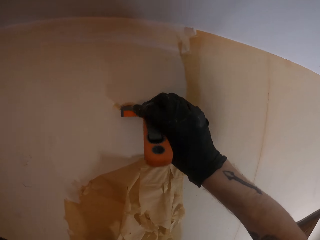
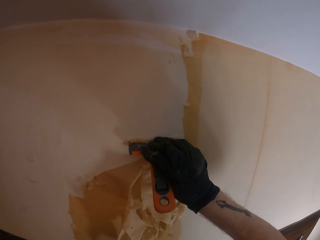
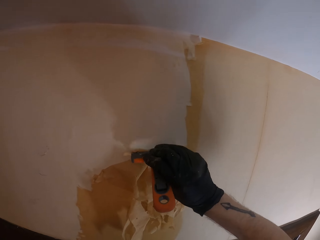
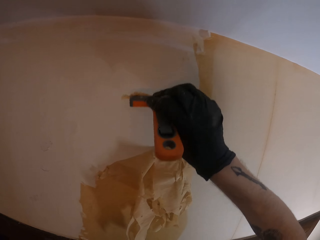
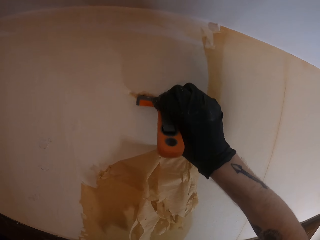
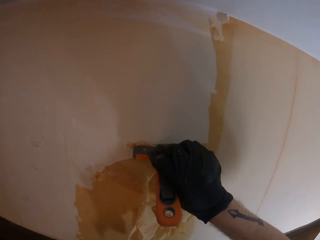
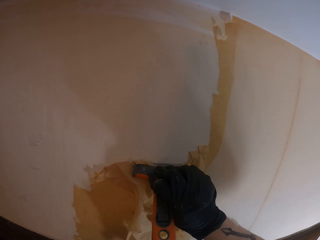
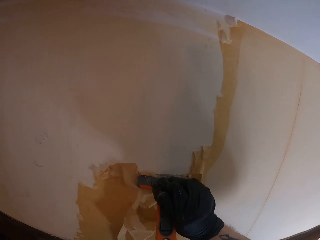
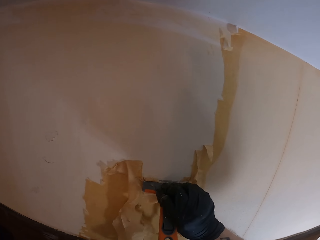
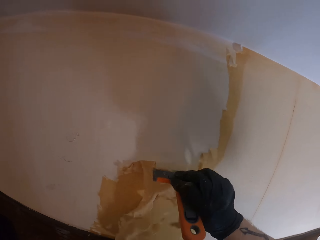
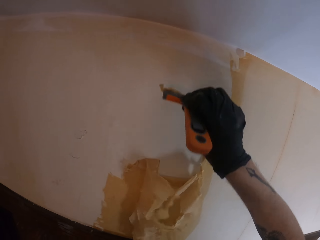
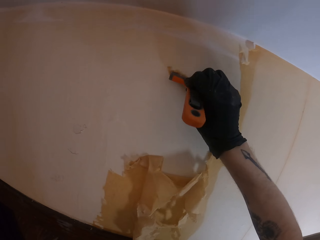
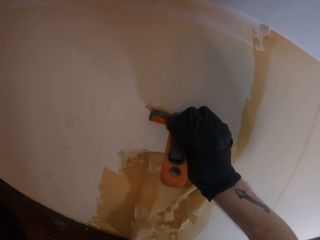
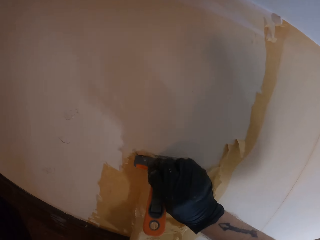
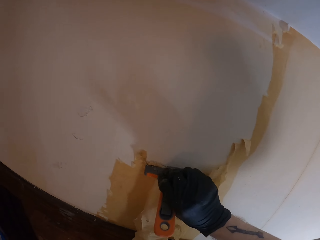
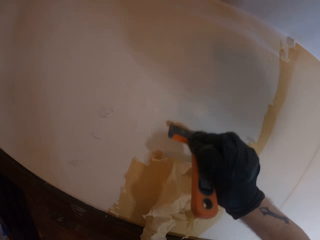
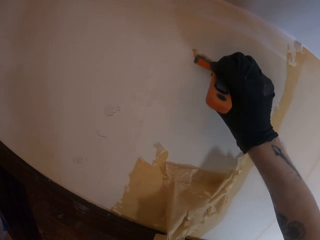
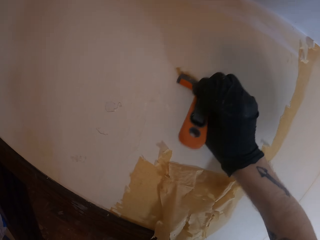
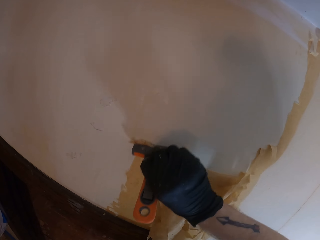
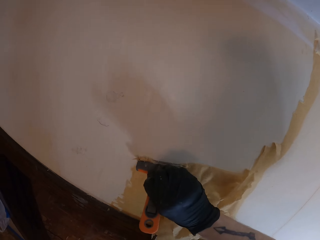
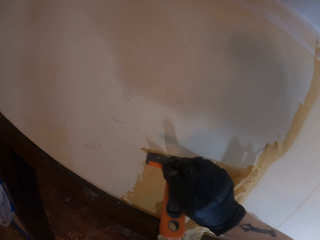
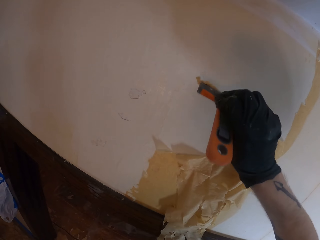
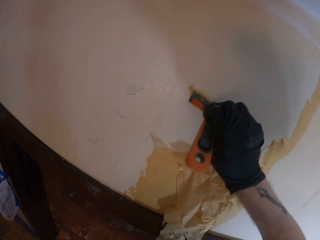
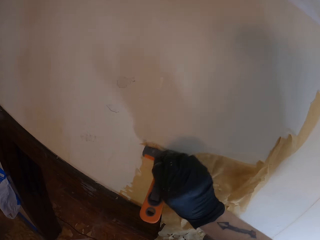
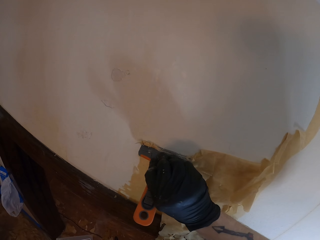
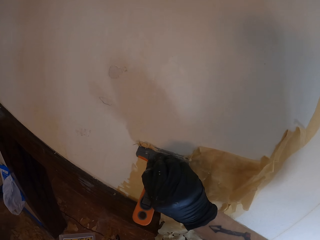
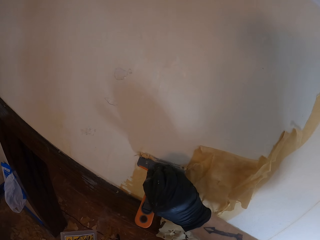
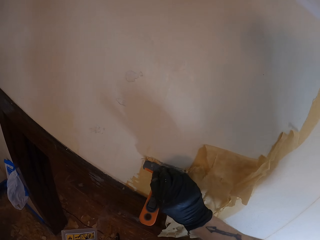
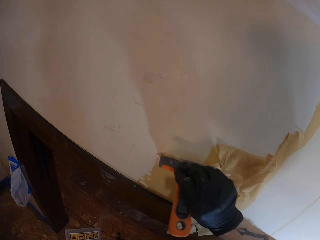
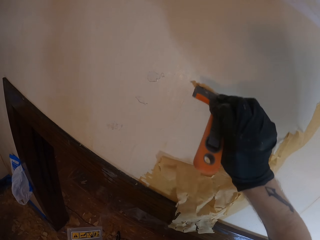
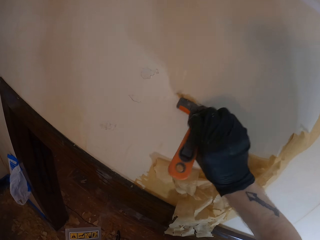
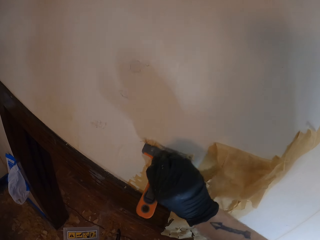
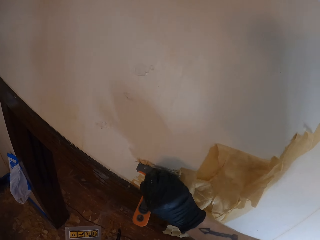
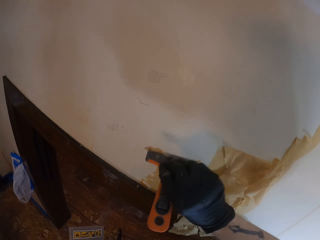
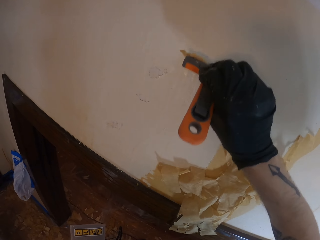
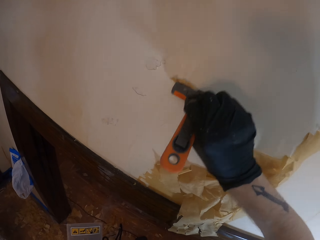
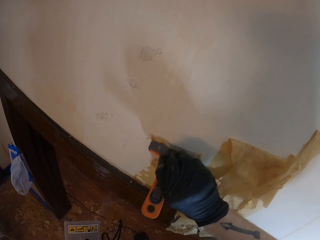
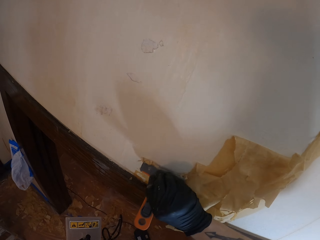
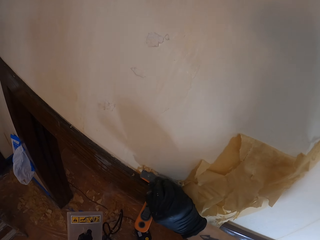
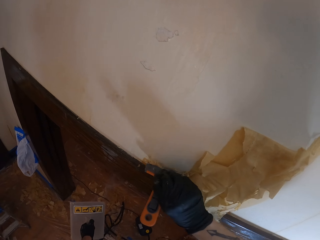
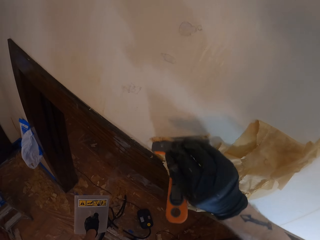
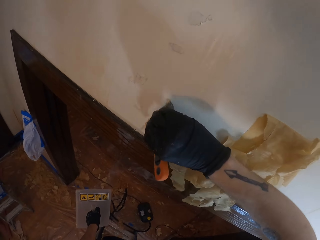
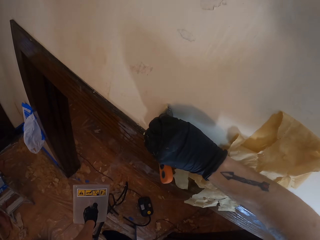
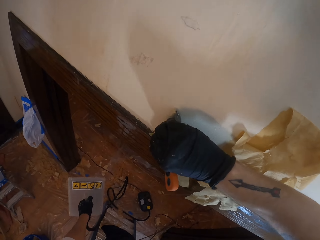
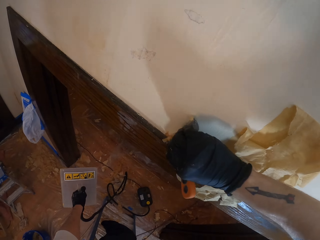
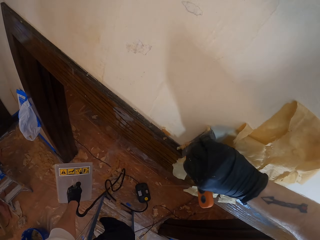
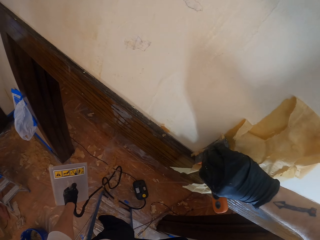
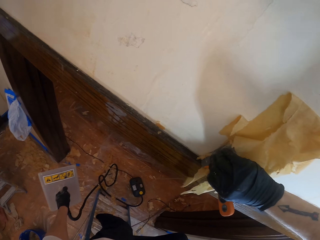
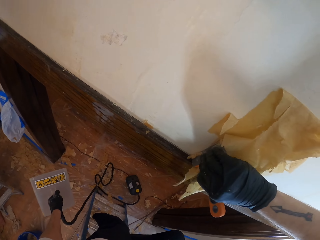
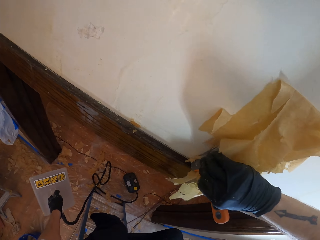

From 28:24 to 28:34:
The camera wearer removes wallpaper with a wall scraper.

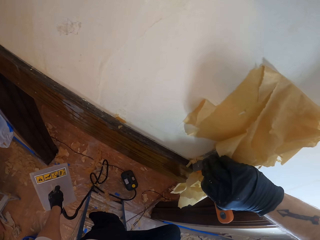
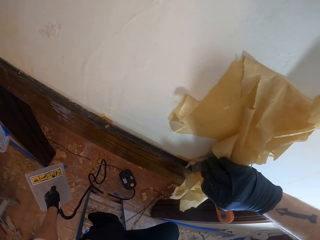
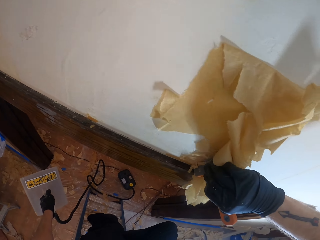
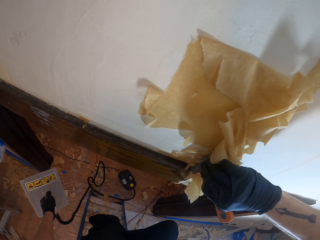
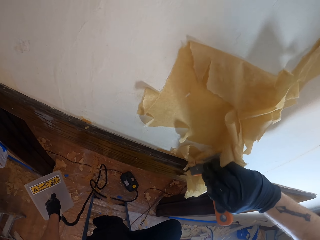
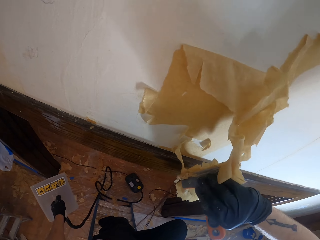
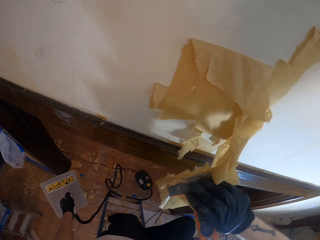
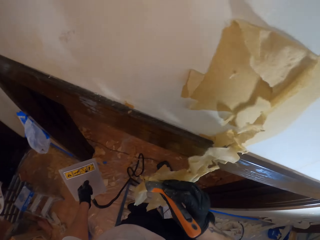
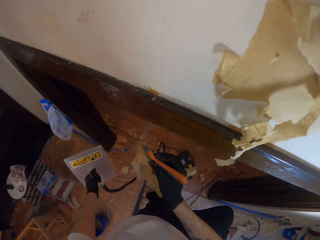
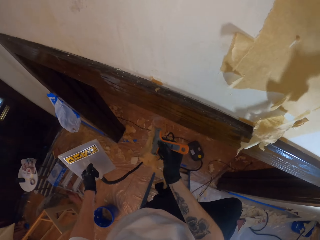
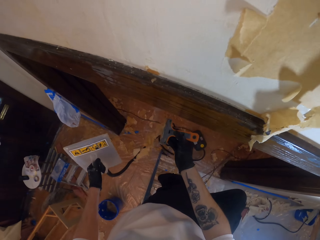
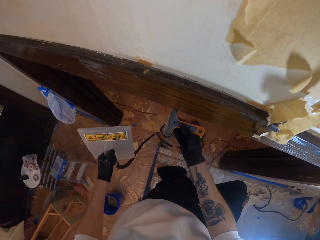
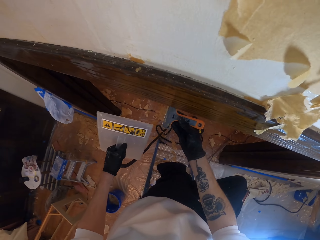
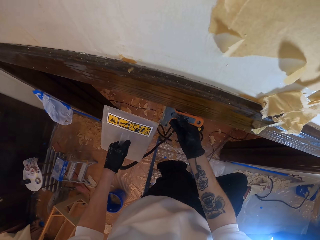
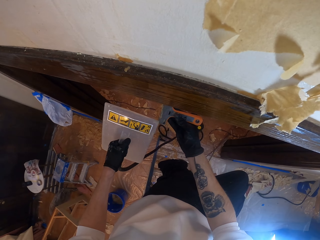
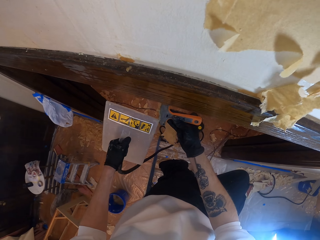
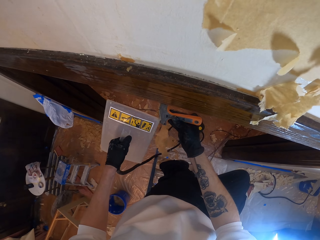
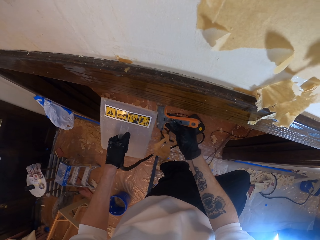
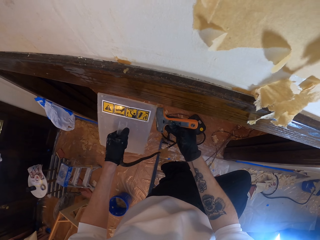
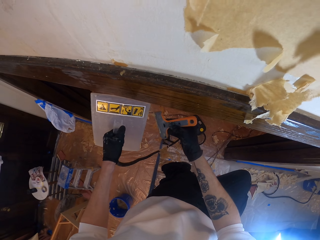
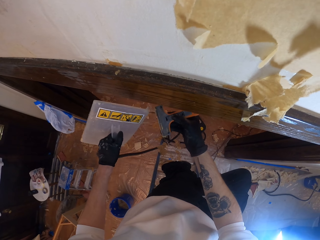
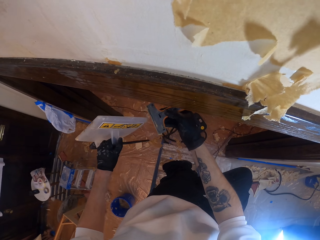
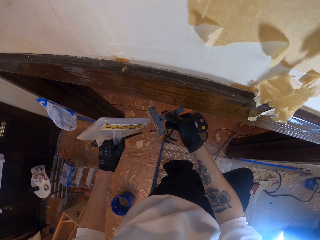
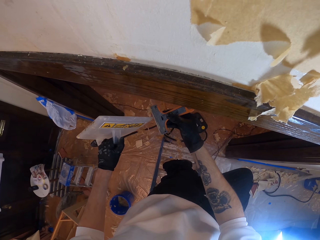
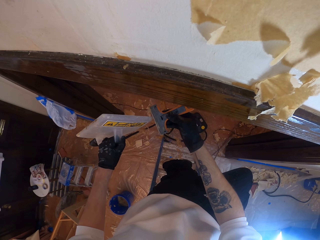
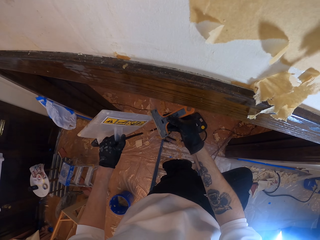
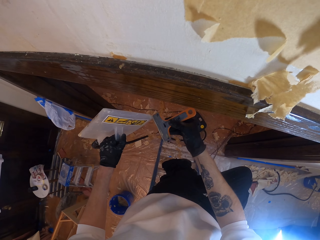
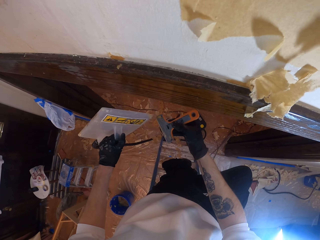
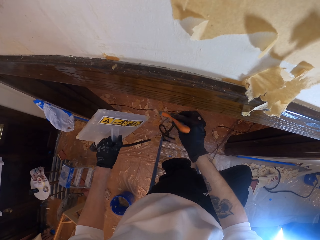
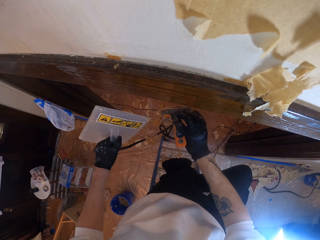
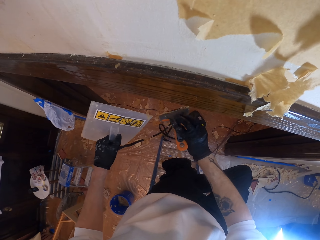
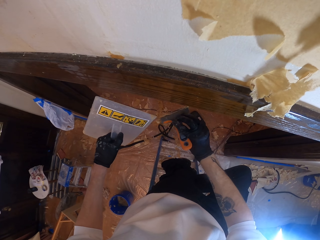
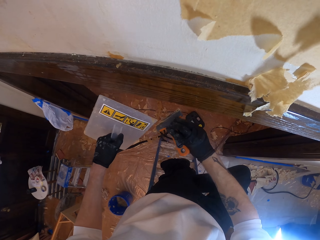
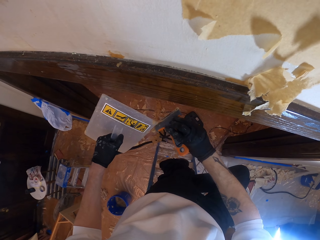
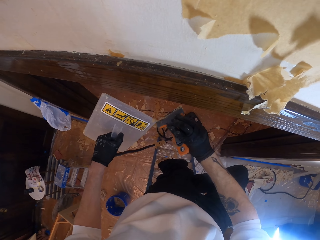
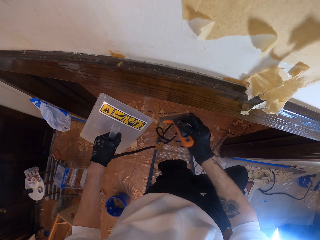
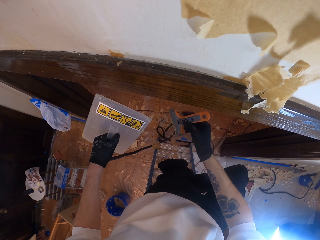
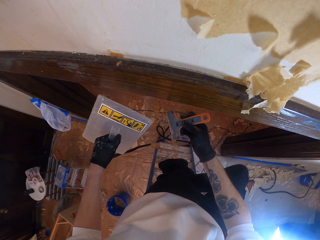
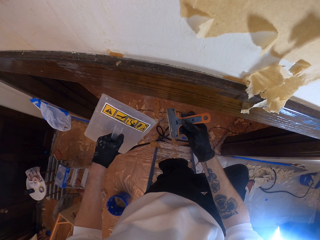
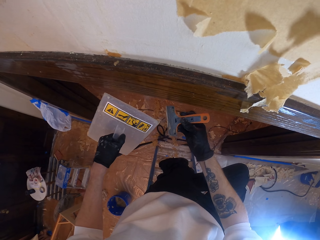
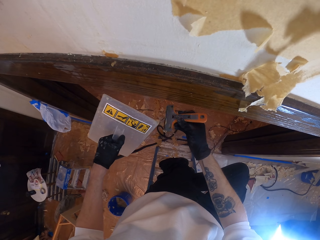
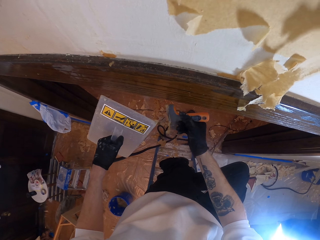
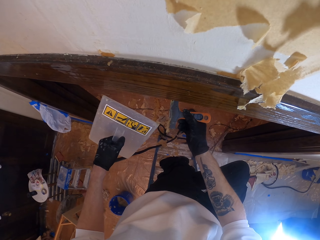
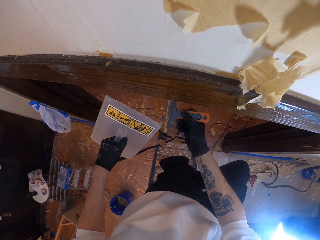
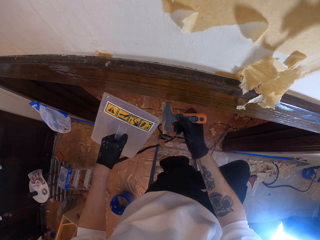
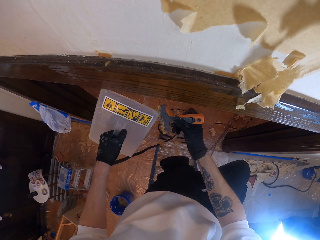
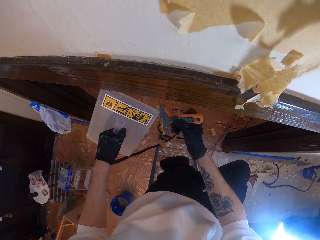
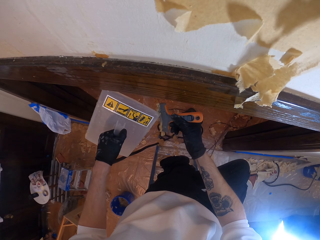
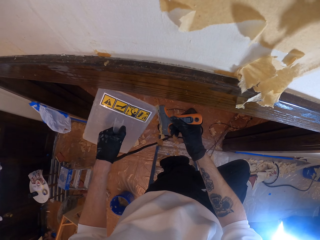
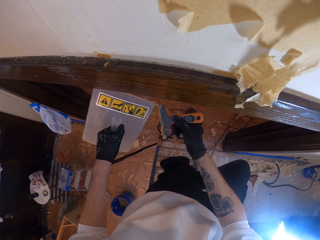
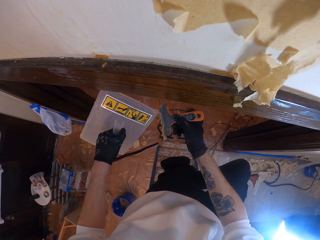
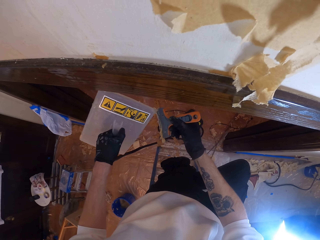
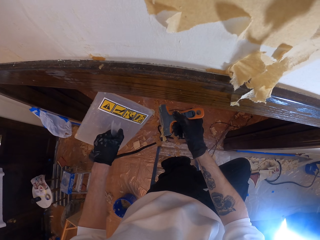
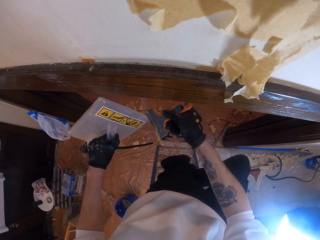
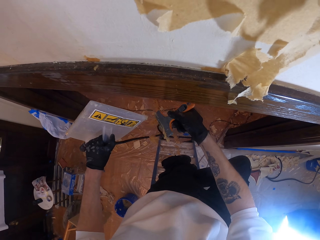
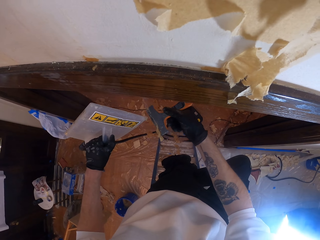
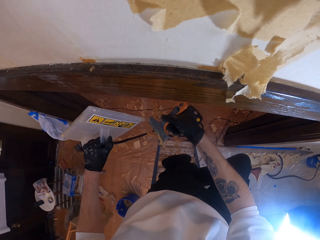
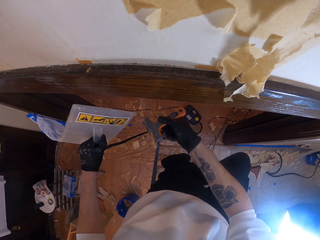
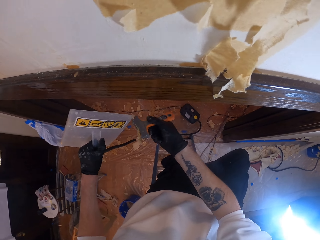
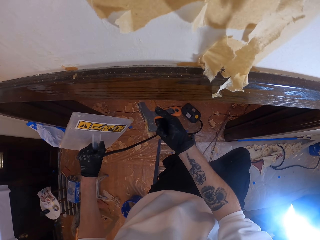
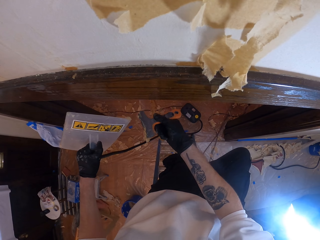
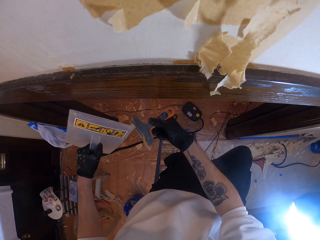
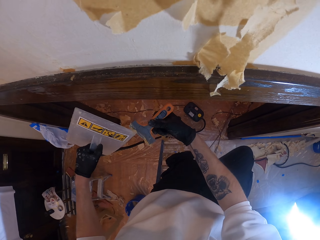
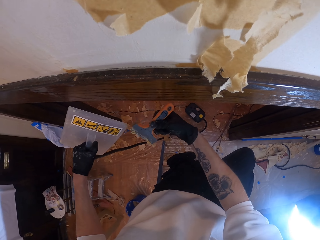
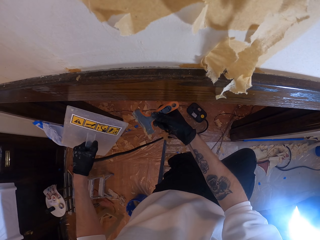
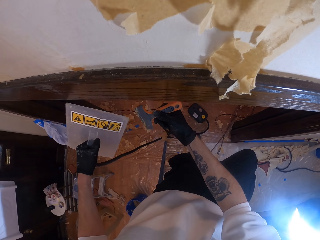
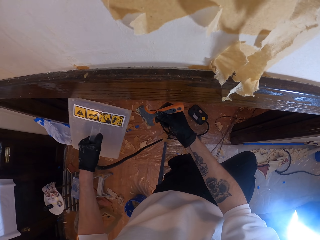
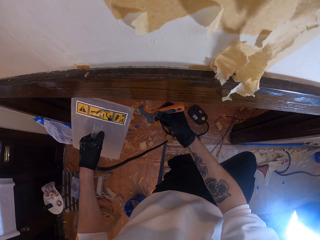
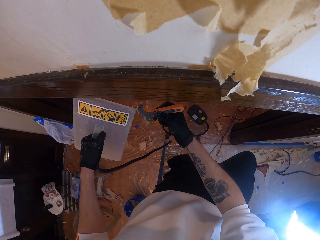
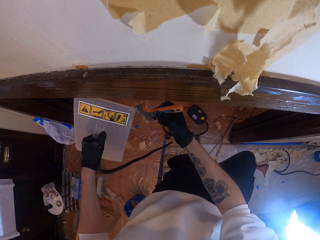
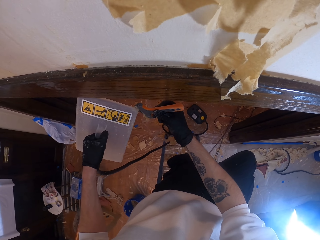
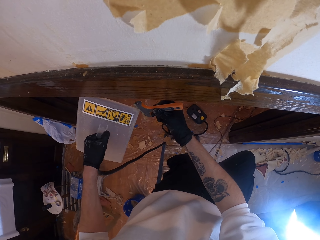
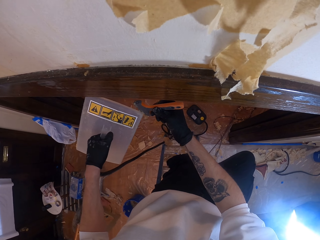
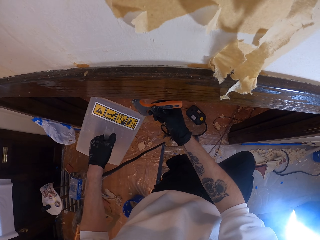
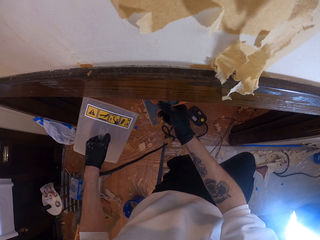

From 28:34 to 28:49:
The camera wearer removes wallpaper pieces from a scraper with a wallpaper remover steamer.
